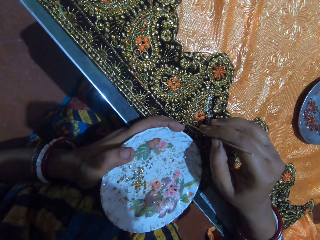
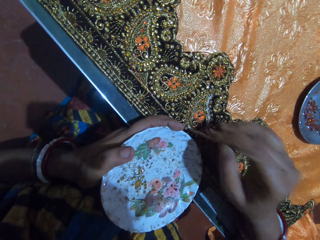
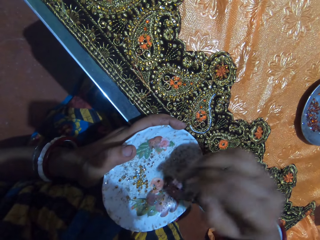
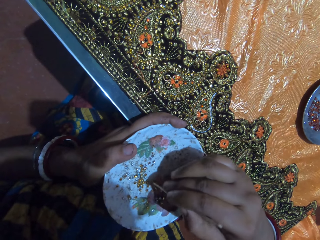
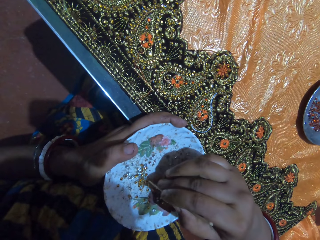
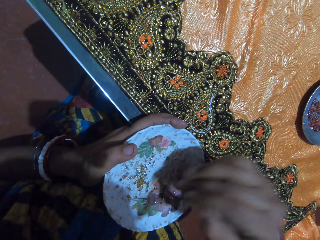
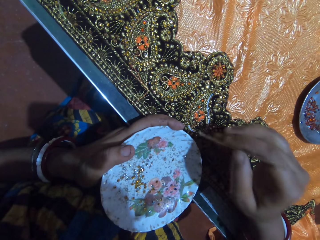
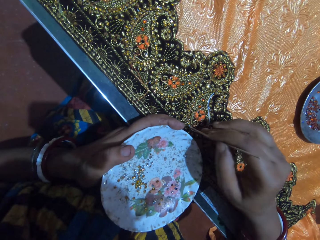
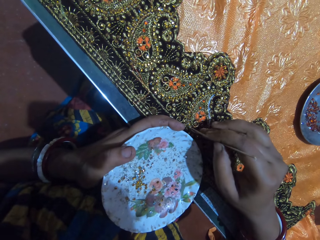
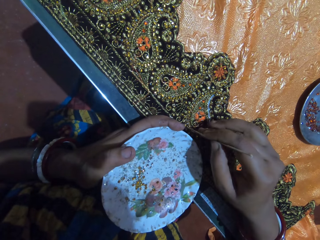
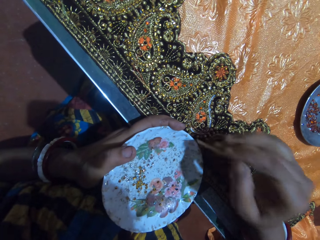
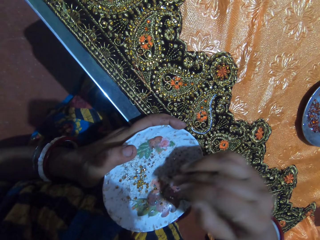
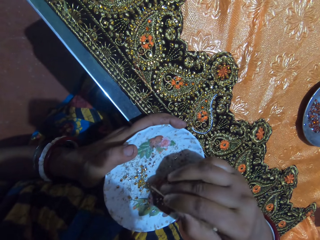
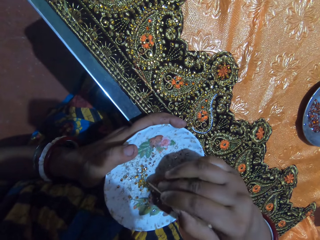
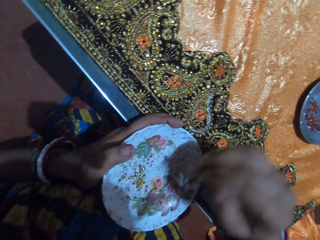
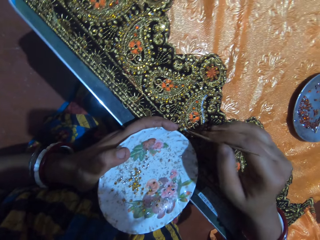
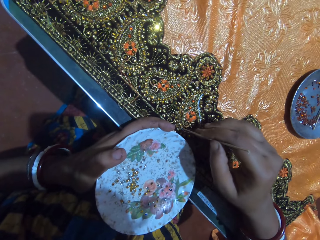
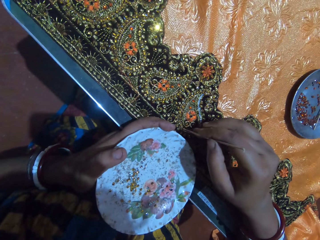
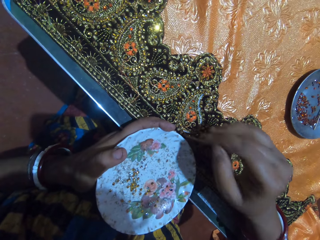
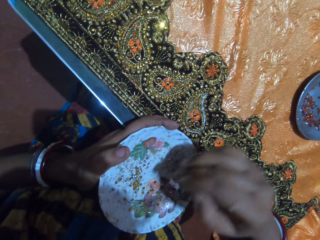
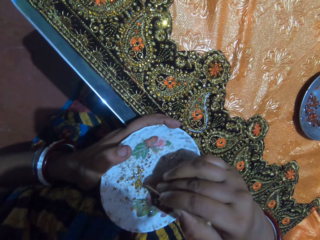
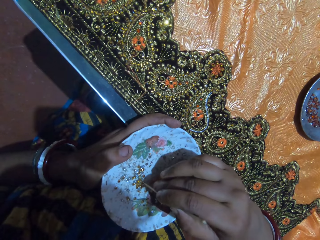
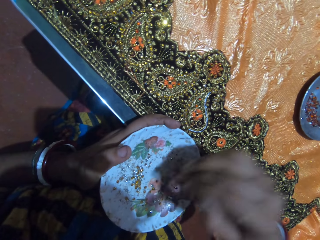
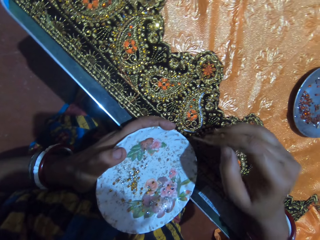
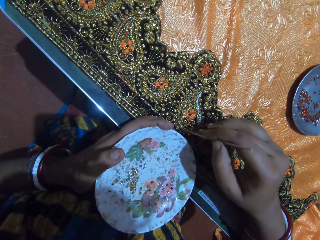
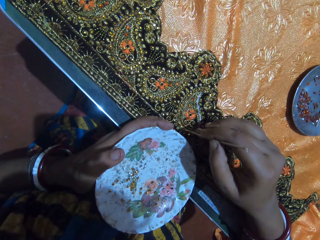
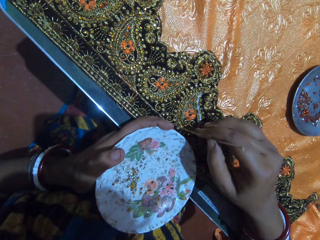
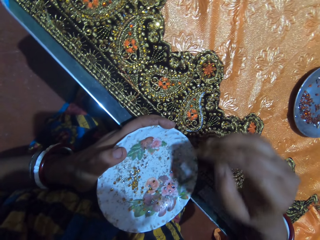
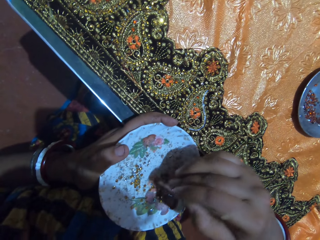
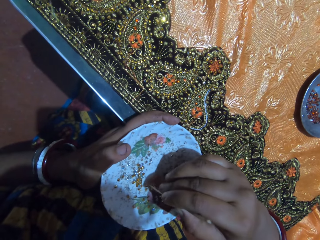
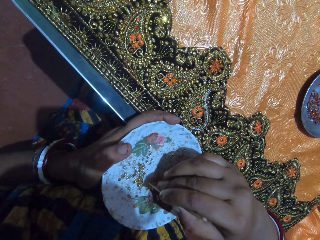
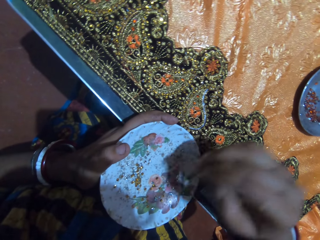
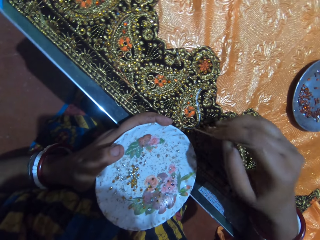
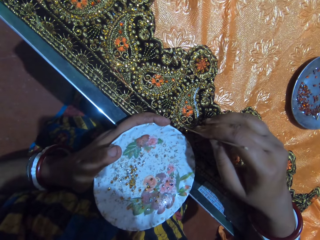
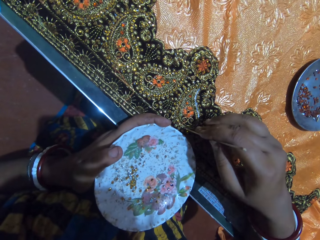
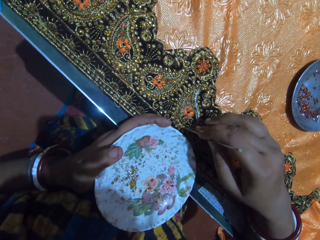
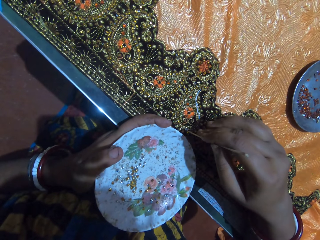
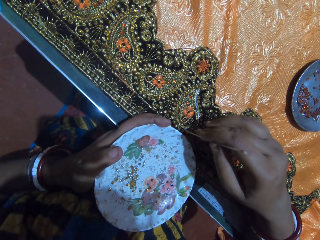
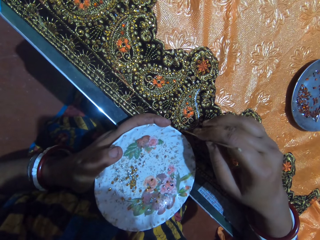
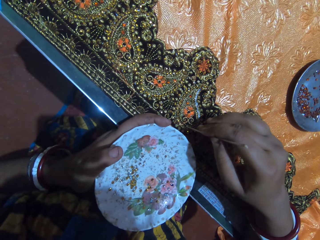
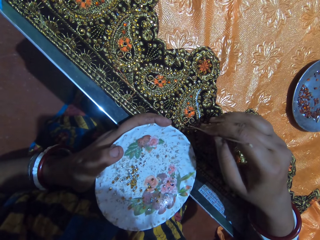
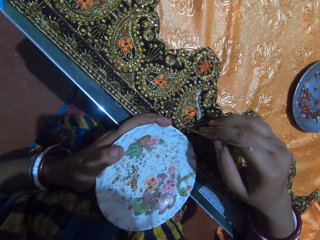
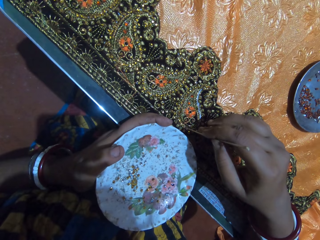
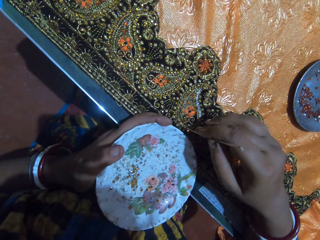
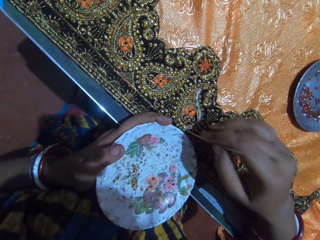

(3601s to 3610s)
The camera wearer stones the cloth on the table with the rhinestone attached to the pick-stick in her right hand. She picks a rhinestone from the plate in her left hand with the pick-stick in her right hand. She stones the cloth on the table with the rhinestone attached to the pick-stick in her right hand. She picks a rhinestone from the plate in her left hand with the pick-stick in her right hand. She stones the cloth on the table with the rhinestone attached to the pick-stick in her right hand. She picks a rhinestone from the plate in her left hand with the pick-stick in her right hand. She stones the cloth on the table with the rhinestone attached to the pick-stick in her right hand. She picks a rhinestone from the plate in her left hand with the pick-stick in her right hand. She stones the cloth on the table with the rhinestone attached to the pick-stick in her right hand.

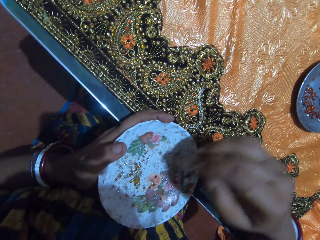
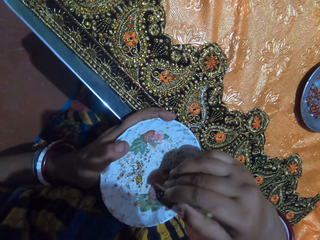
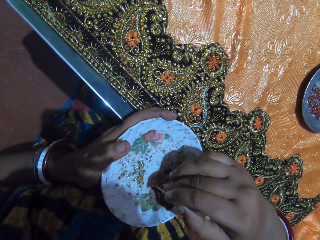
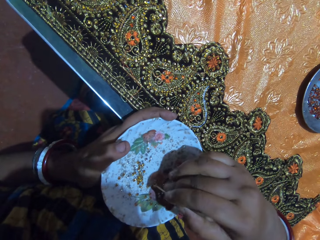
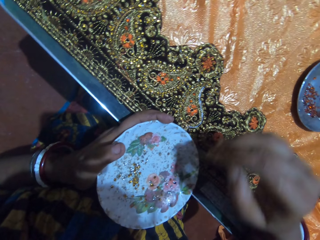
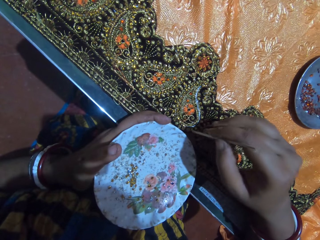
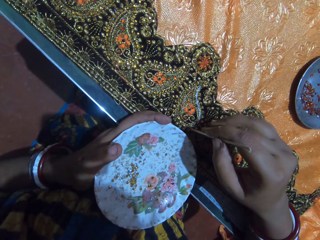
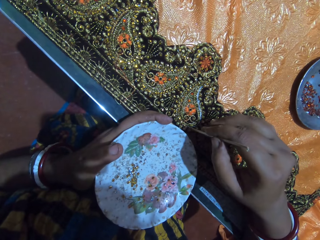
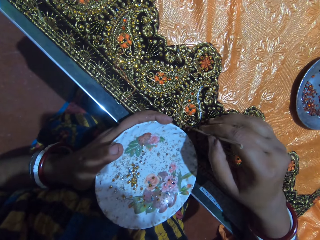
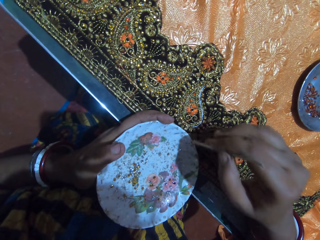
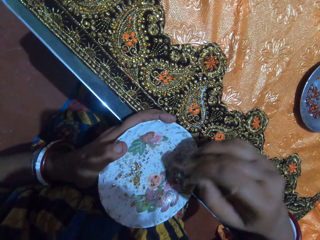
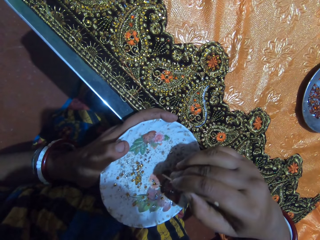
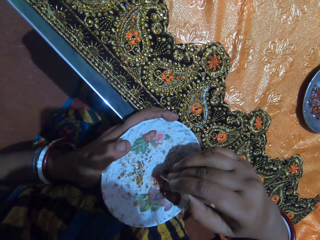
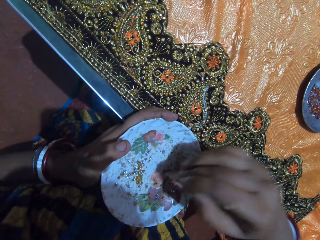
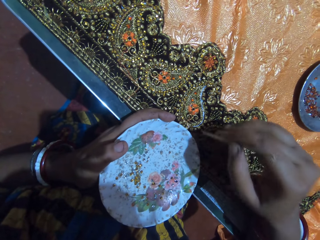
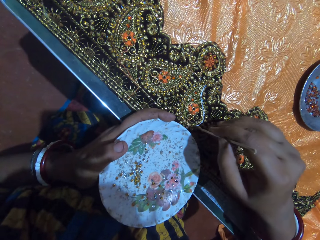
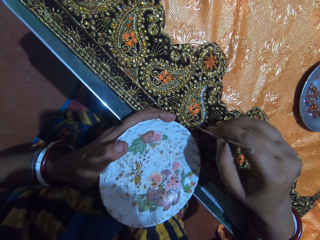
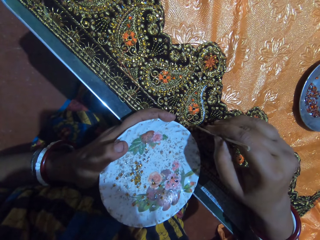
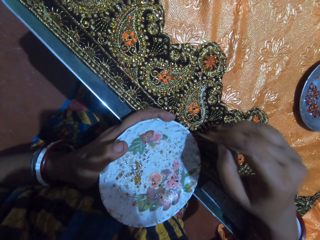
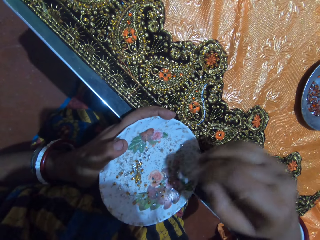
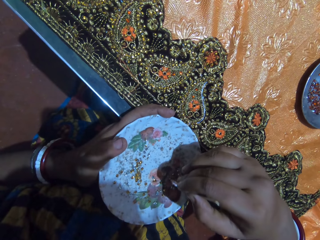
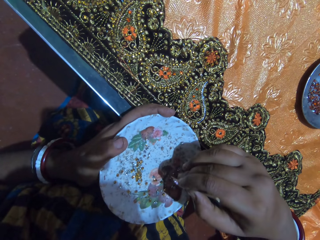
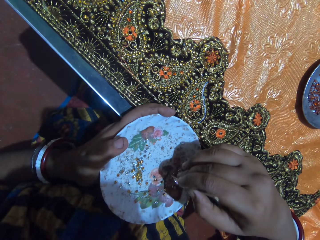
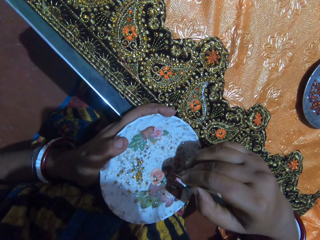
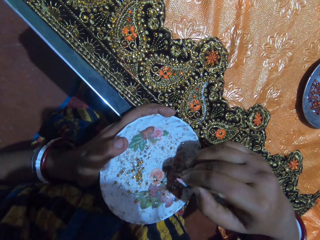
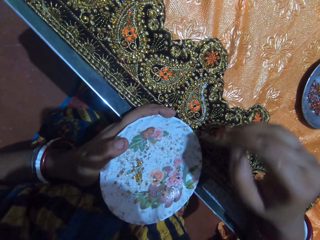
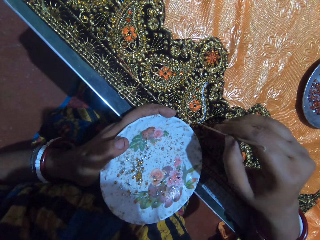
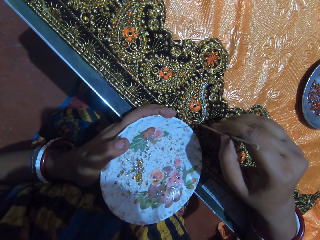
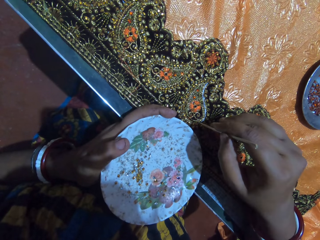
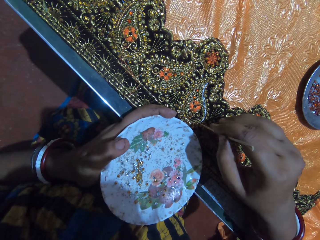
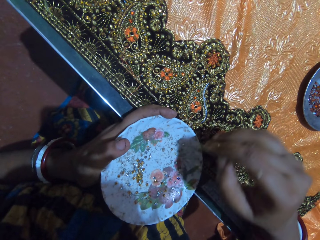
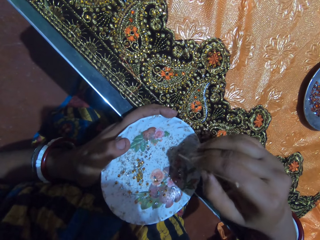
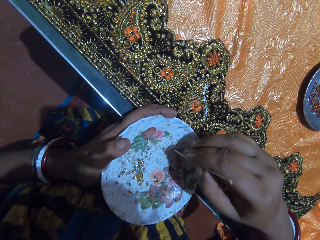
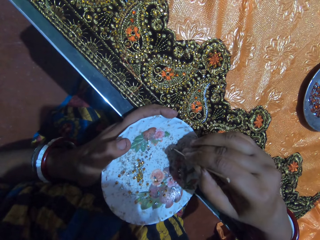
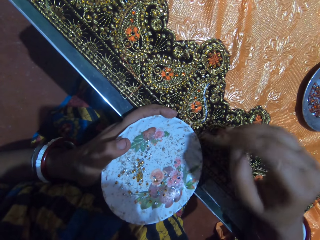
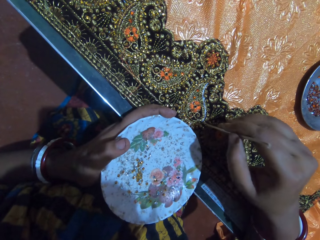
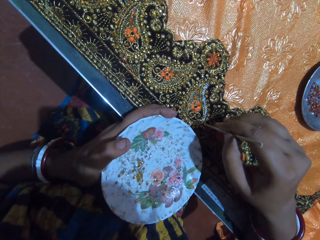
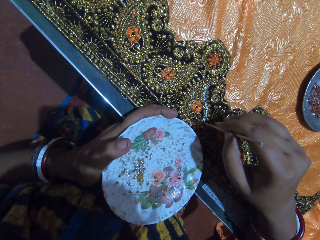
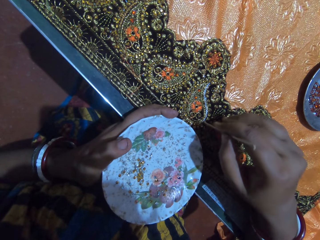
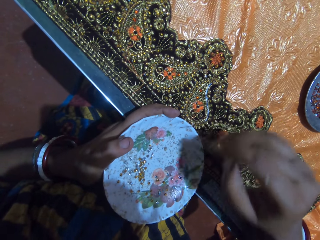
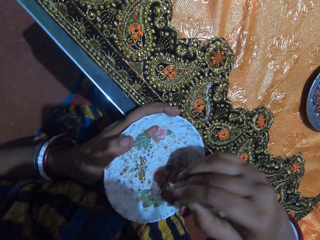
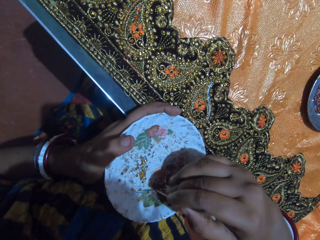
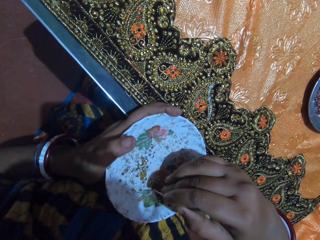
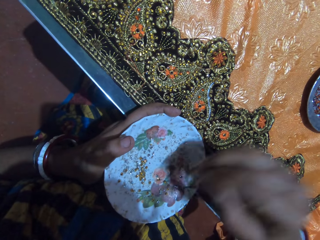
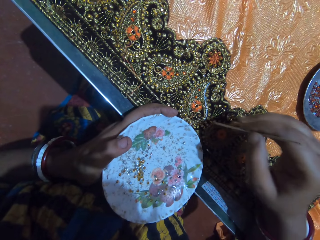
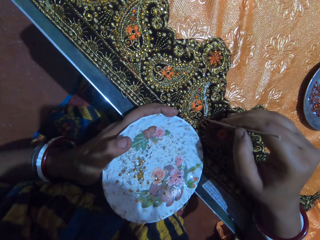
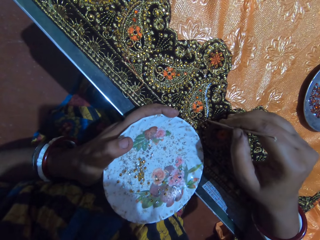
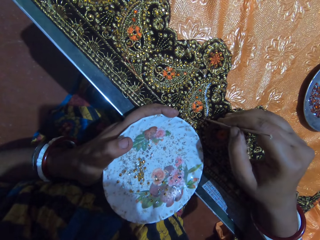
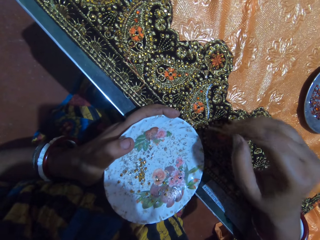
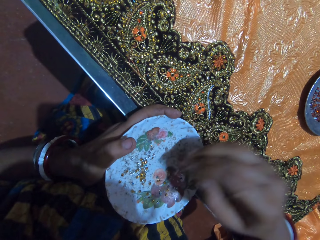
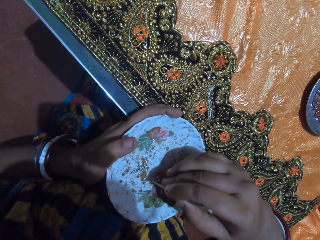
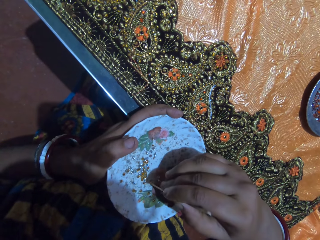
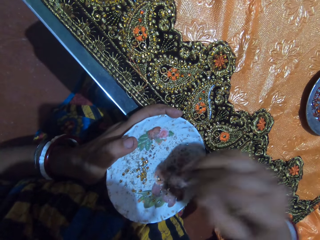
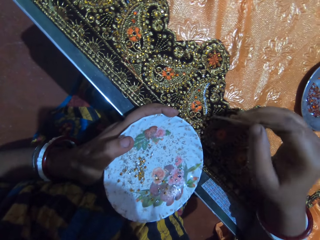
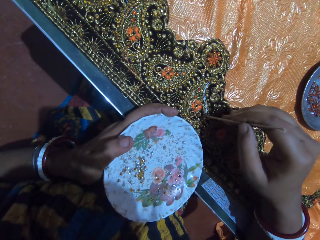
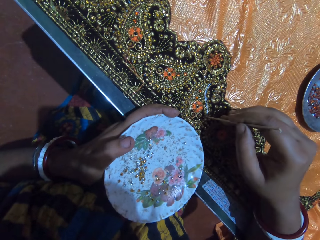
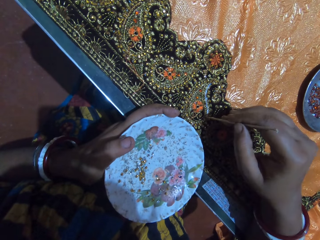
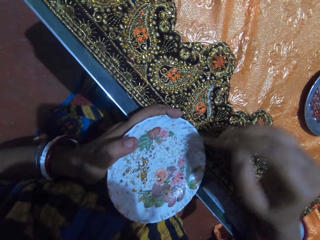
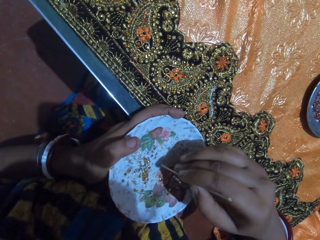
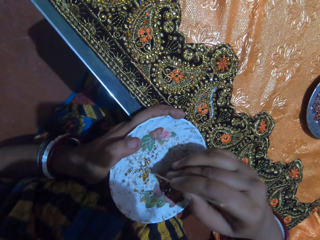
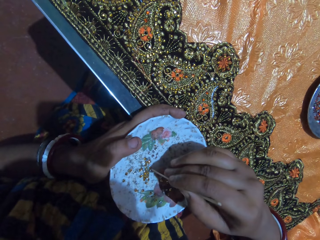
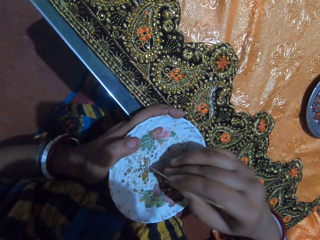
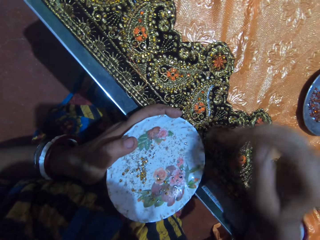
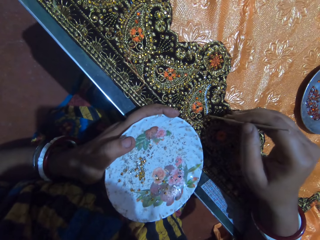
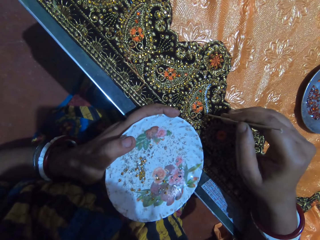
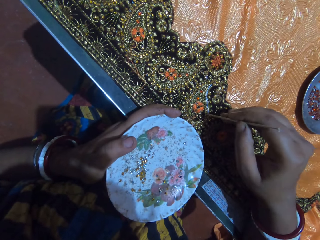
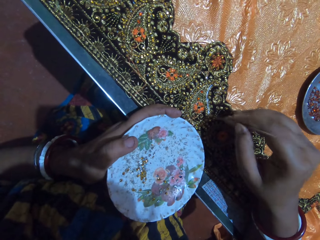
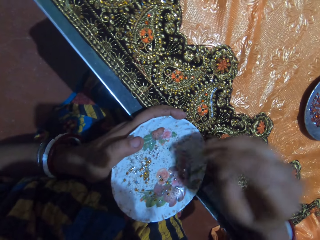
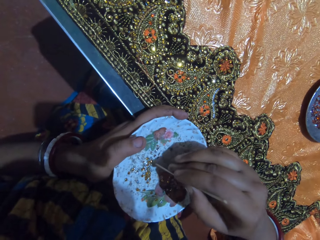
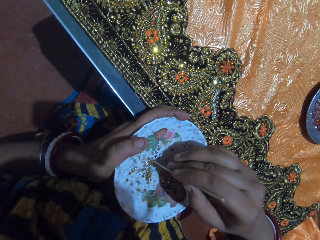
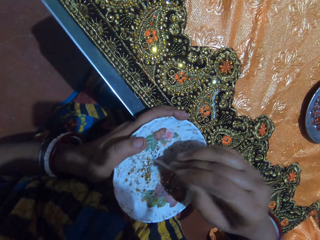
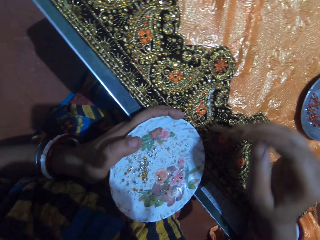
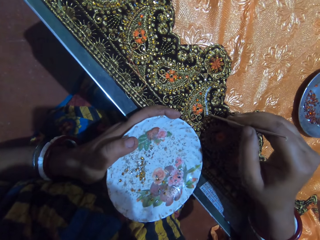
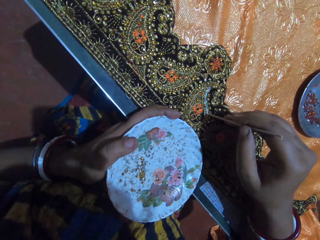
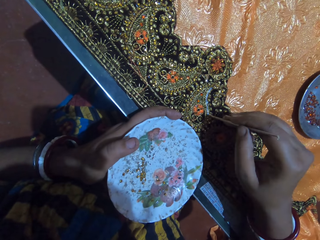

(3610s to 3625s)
The camera wearer picks a rhinestone from the plate in her left hand with the pick-stick in her right hand. She stones the cloth on the table with the rhinestone attached to the pick-stick in her right hand. She picks a rhinestone from the plate in her left hand with the pick-stick in her right hand. She stones the cloth on the table with the rhinestone attached to the pick-stick in her right hand. She picks a rhinestone from the plate in her left hand with the pick-stick in her right hand. She stones the cloth on the table with the rhinestone attached to the pick-stick in her right hand. She picks a rhinestone from the plate in her left hand with the pick-stick in her right hand. She stones the cloth on the table with the rhinestone attached to the pick-stick in her right hand. She picks a rhinestone from the plate in her left hand with the pick-stick in her right hand. She stones the cloth on the table with the rhinestone attached to the pick-stick in her right hand. She picks a rhinestone from the plate in her left hand with the pick-stick in her right hand. She stones the cloth on the table with the rhinestone attached to the pick-stick in her right hand. She picks a rhinestone from the plate in her left hand with the pick-stick in her right hand. She stones the cloth on the table with the rhinestone attached to the pick-stick in her right hand. She picks a rhinestone from the plate in her left hand with the pick-stick in her right hand.
